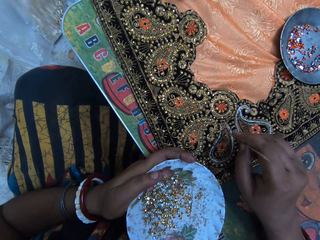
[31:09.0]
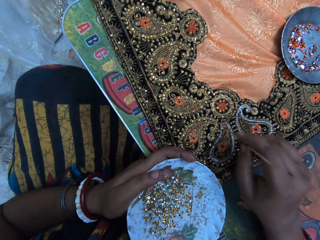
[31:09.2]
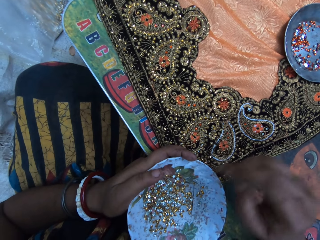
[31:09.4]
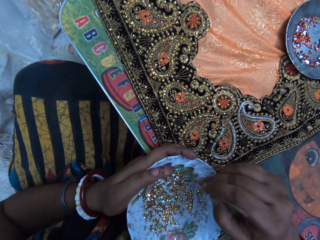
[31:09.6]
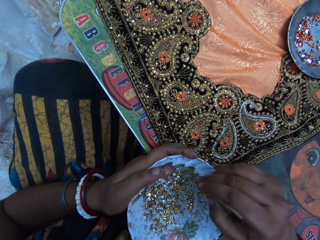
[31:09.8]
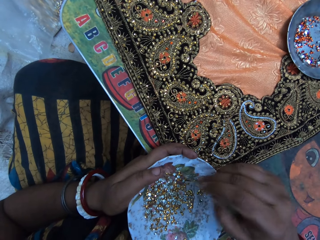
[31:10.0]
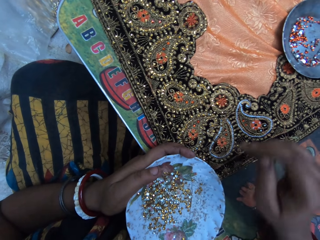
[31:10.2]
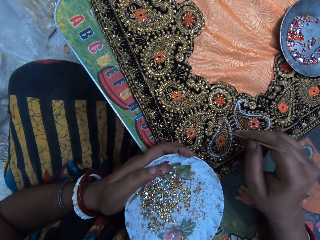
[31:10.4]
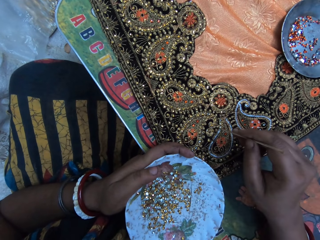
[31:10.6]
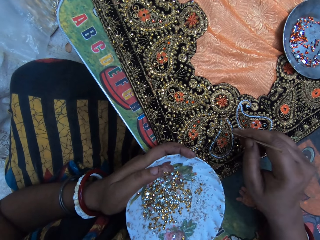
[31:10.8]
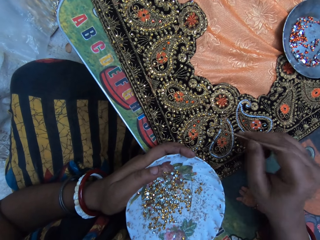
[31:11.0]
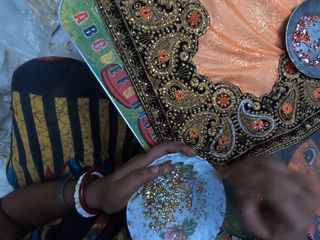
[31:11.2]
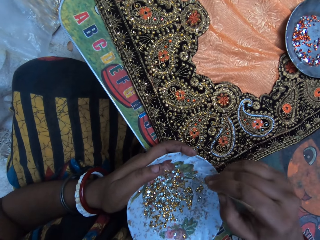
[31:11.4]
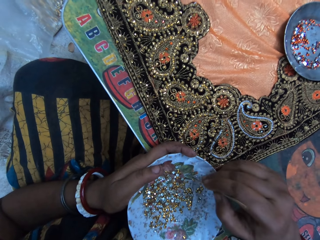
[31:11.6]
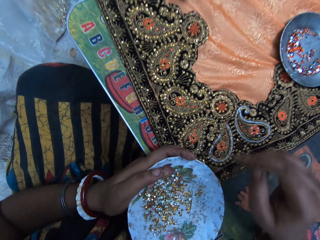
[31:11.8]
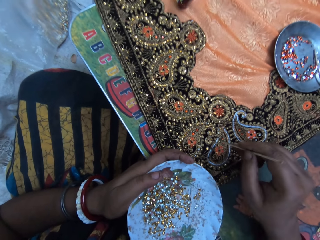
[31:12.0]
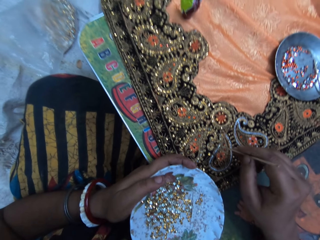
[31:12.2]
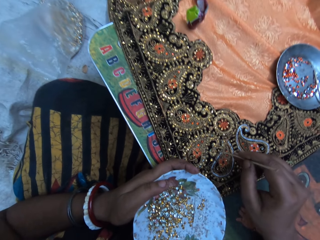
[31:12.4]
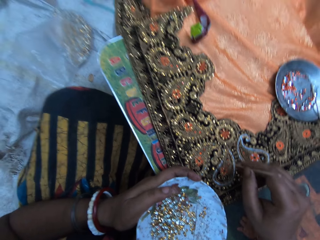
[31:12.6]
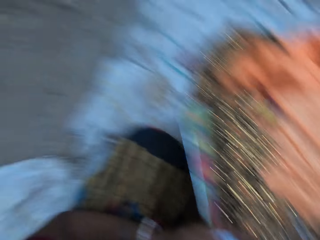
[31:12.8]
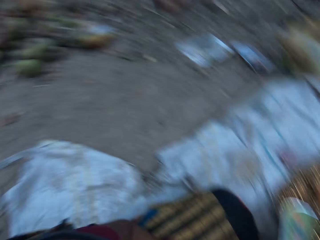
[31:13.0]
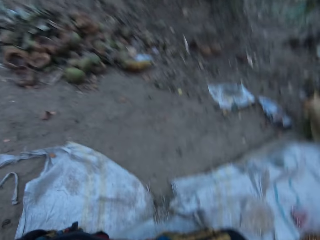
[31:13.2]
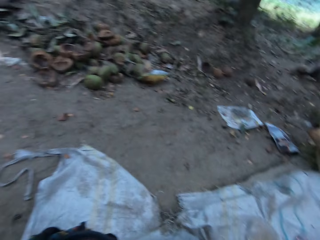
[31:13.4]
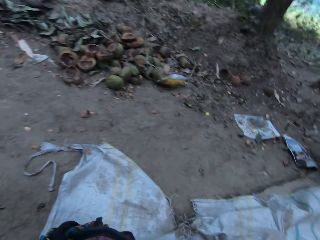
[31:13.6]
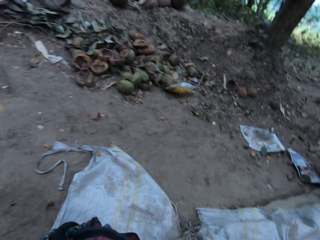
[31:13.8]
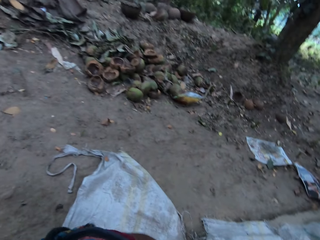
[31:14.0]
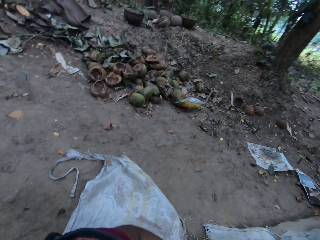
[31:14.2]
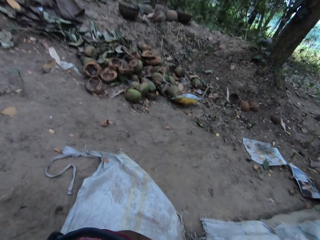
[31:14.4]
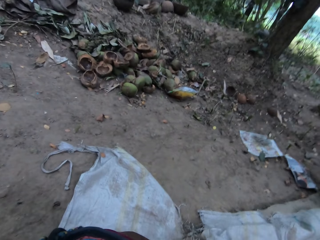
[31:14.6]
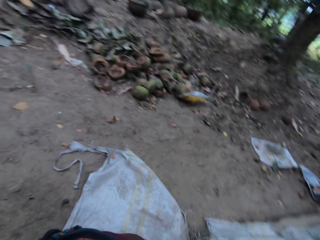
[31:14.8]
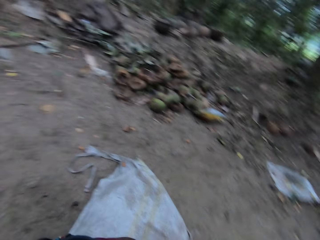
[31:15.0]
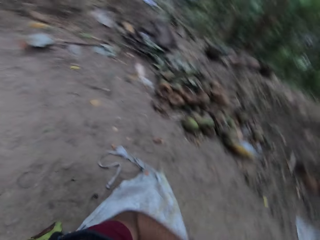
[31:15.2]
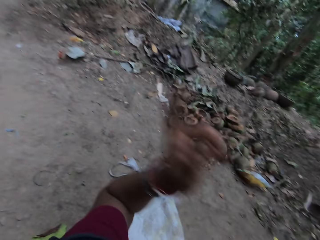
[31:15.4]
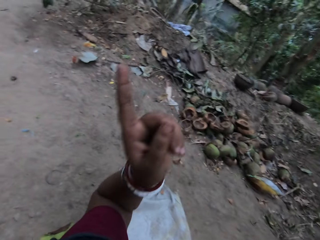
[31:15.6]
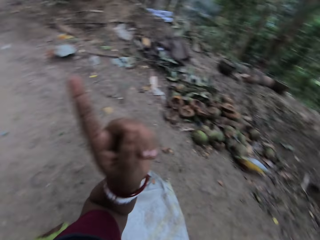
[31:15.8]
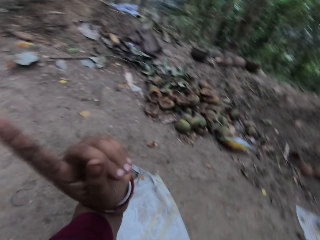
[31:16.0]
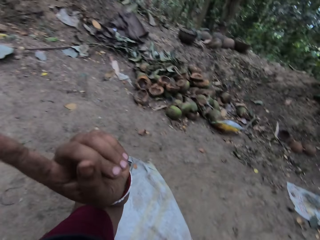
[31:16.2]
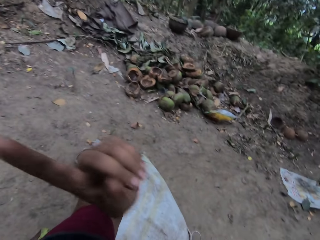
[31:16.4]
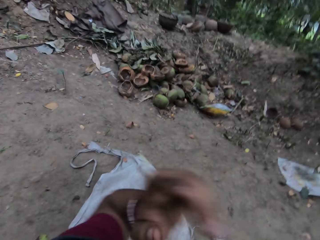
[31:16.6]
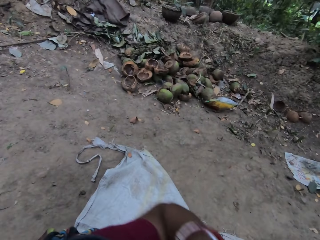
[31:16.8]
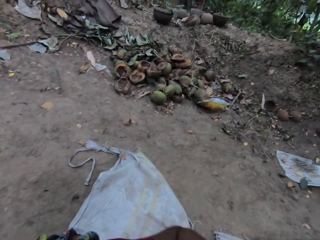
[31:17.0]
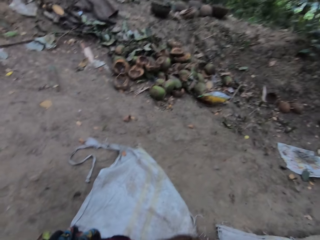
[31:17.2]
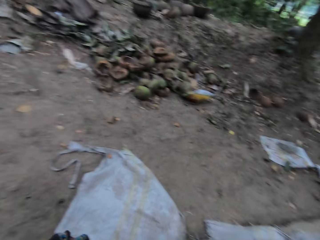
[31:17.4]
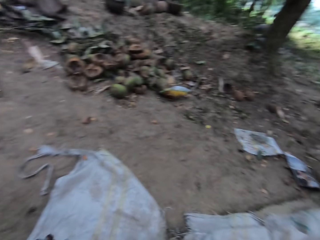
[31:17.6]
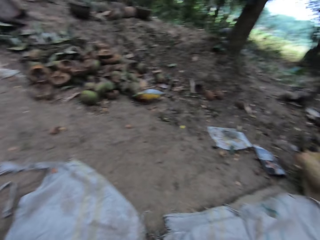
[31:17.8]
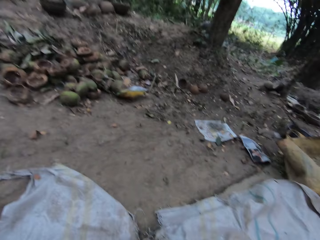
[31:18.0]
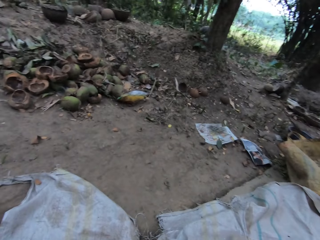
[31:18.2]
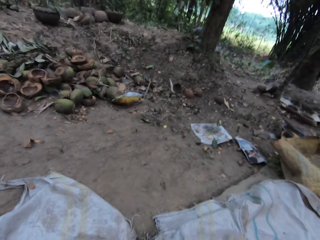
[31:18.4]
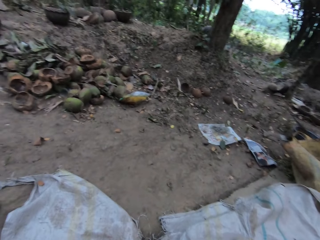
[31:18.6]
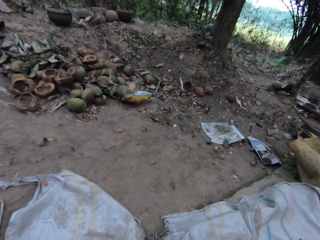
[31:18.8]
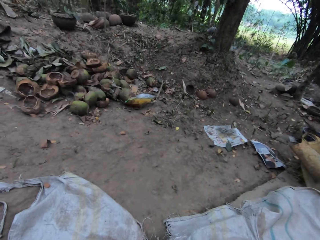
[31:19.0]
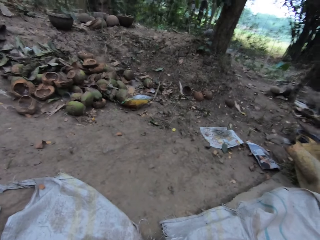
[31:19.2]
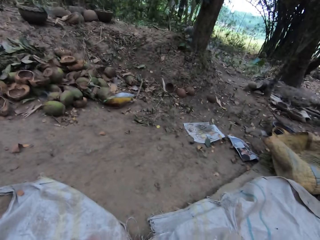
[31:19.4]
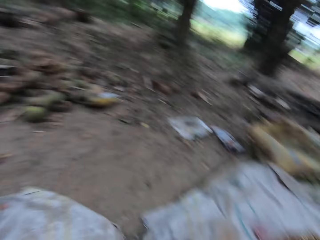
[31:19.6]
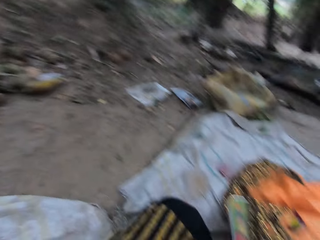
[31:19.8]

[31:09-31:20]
The camera wearer puts a bead on the sari shawl. She picks a sequin from the plate with the stick in her right hand. She places the sequin on the cloth with the stick in her right hand. She picks a sequin from the plate with the stick in her right hand. She places the sequin on the cloth with the stick in her right hand. She turns around. She gesticulates with her left hand. She points with her left hand.

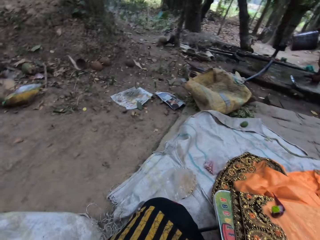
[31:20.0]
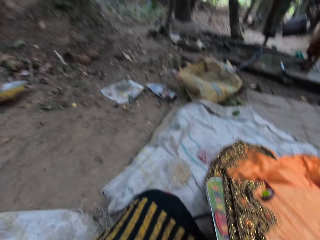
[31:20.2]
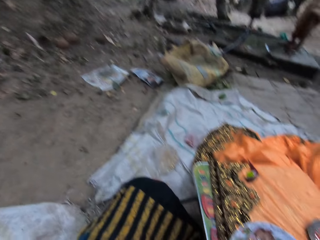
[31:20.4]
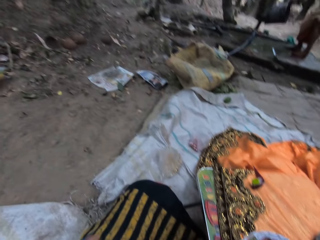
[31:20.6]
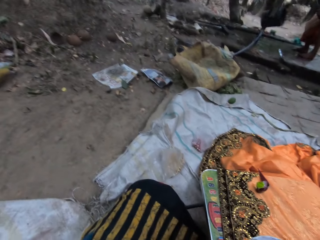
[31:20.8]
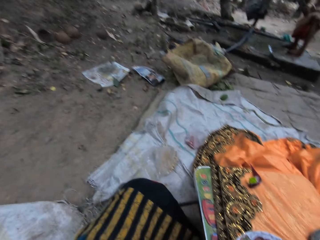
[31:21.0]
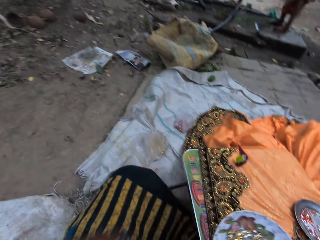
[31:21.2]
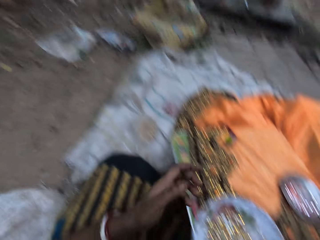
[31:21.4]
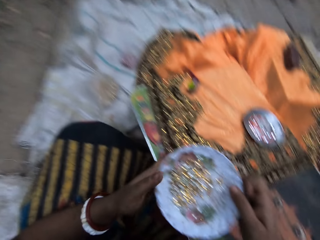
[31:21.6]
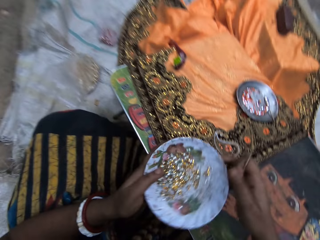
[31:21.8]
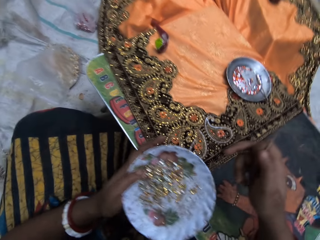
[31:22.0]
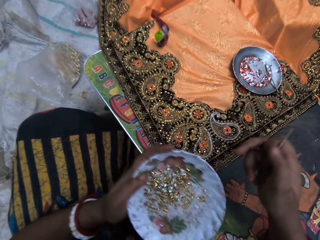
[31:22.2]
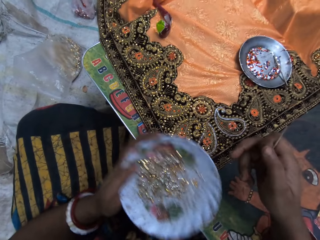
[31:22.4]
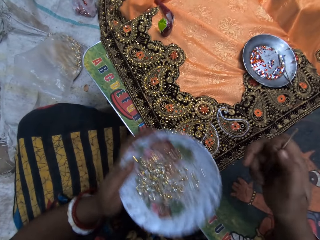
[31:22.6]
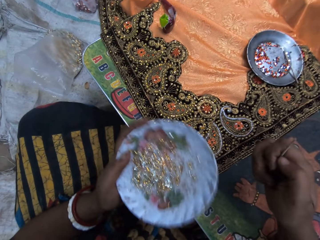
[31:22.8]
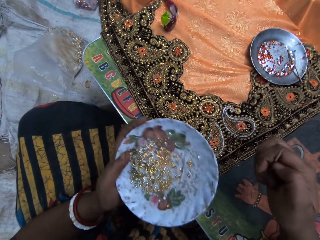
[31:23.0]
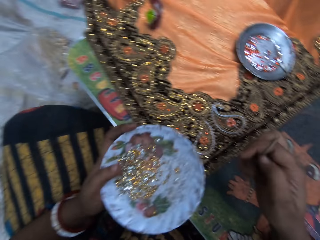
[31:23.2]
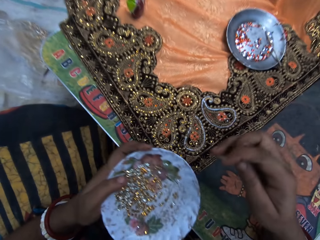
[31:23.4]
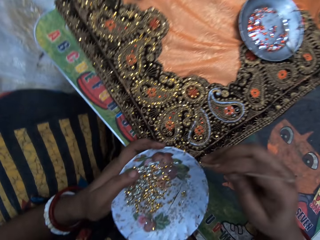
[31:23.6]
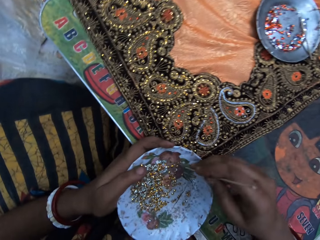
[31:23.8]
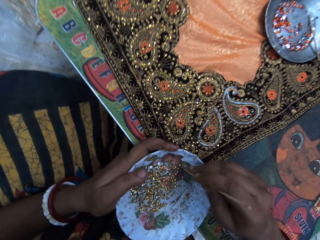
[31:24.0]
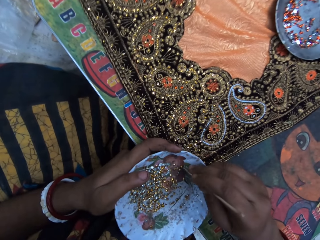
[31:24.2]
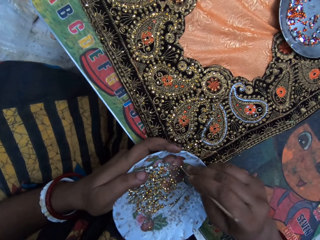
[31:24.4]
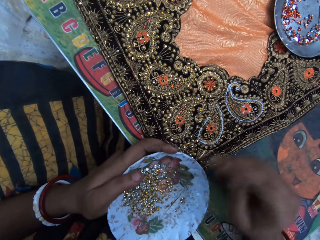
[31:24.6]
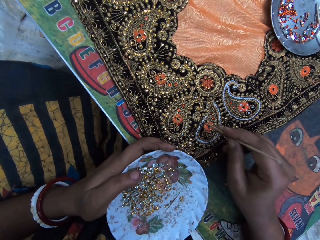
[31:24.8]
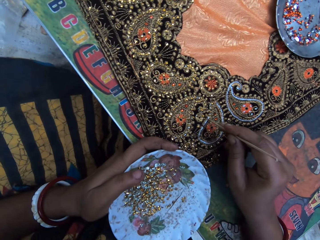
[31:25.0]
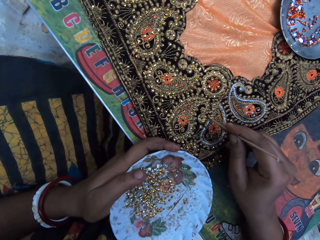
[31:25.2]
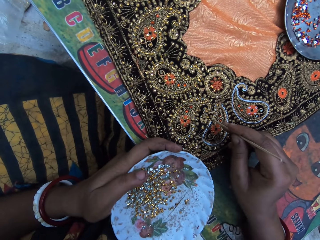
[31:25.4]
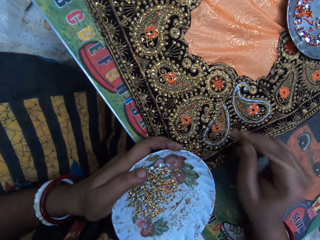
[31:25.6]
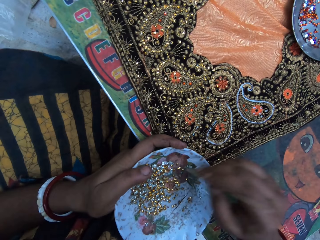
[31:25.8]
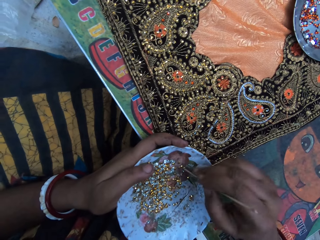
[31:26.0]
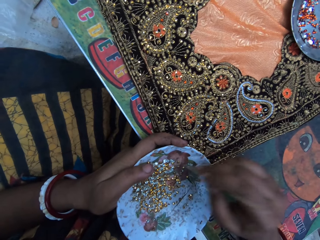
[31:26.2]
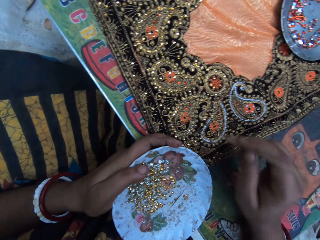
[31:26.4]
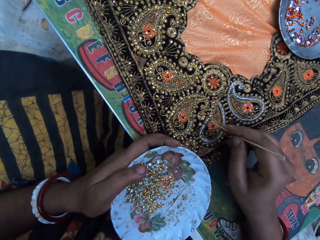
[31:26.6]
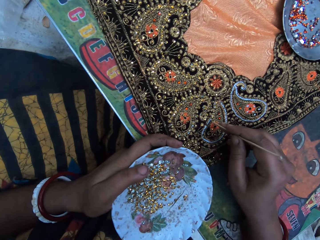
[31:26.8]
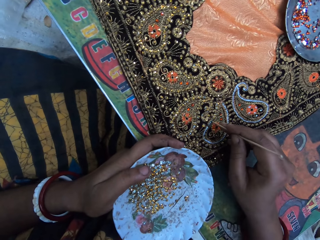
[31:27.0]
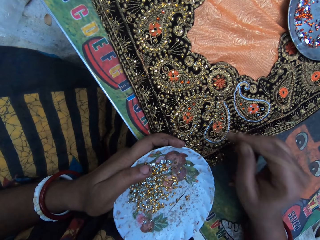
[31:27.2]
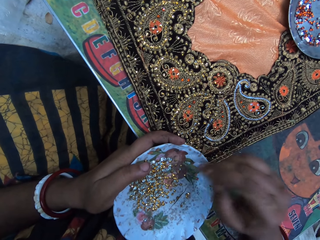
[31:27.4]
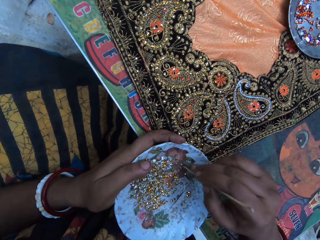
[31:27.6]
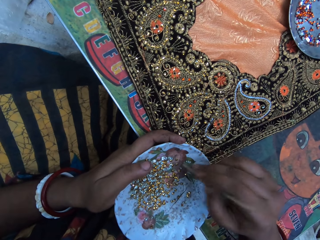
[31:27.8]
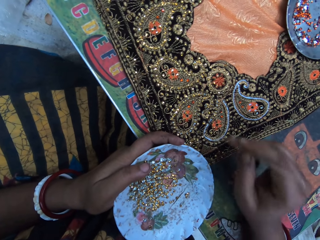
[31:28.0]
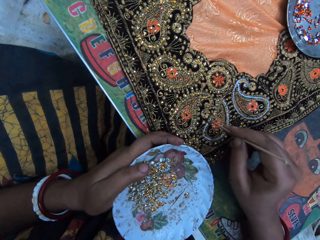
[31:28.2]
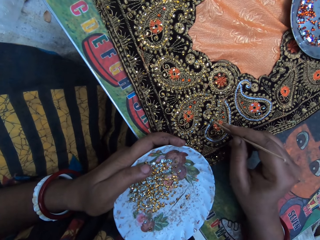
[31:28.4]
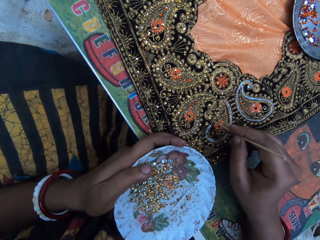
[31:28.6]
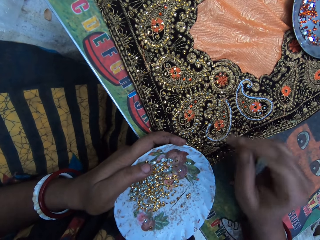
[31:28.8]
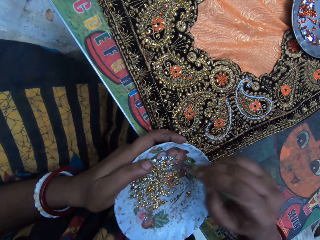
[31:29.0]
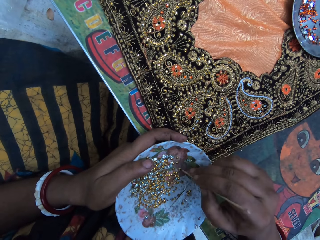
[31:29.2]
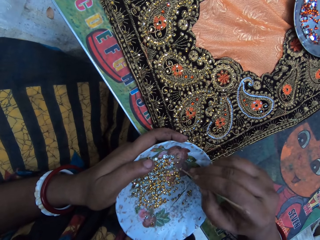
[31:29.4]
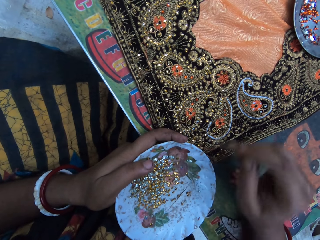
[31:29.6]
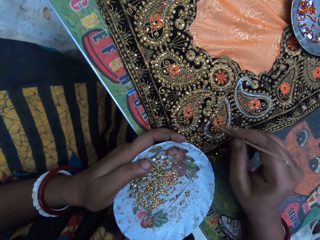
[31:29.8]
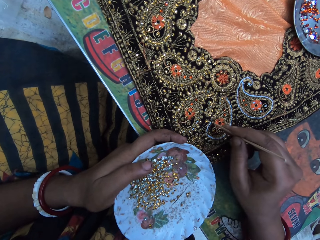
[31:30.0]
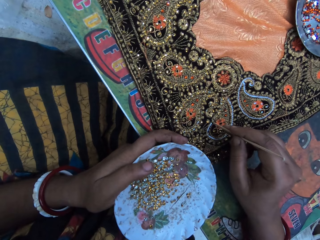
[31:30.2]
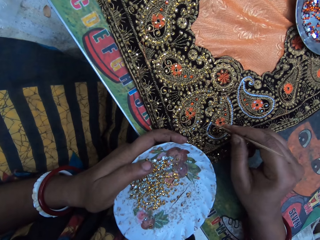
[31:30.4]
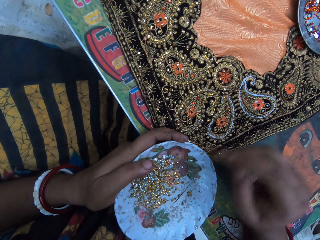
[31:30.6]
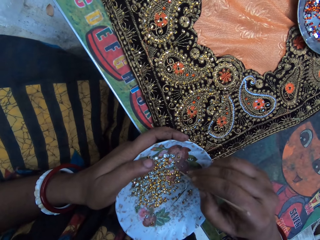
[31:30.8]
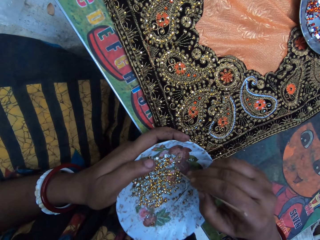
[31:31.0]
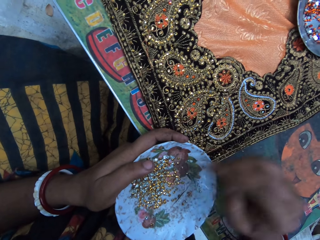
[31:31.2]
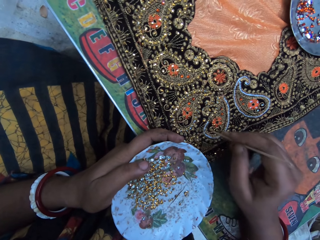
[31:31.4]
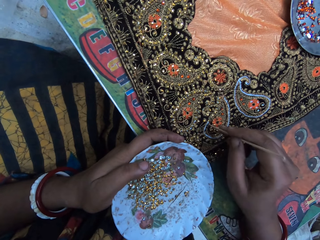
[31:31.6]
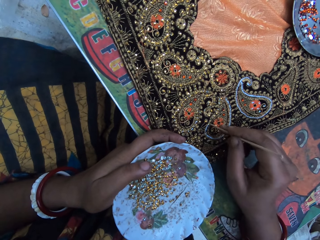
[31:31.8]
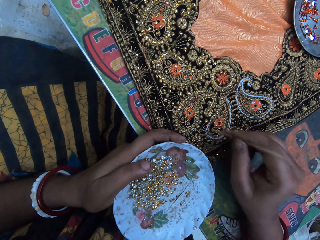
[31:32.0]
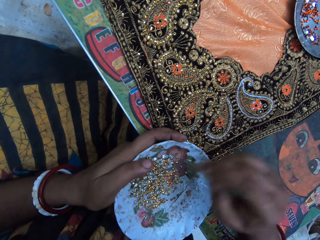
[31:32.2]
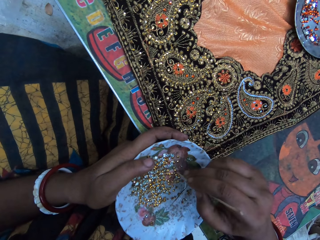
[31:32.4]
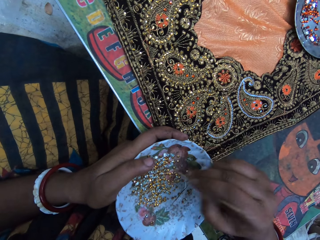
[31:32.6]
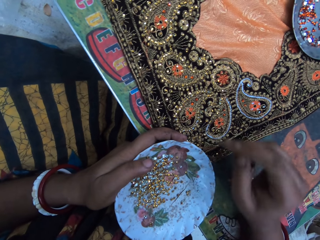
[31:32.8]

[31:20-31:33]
The camera wearer passes the plate in her right hand to her left hand. She turns around. She shakes the plate in her left hand. She arranges embroidery stones from the plate of embroidery stones in her left hand on the fabric on the table with the picker in her right hand. She picks a bead from the bowl. She picks a bead from the bowl and puts beads on the fabric. She picks a bead from the bowl and puts beads on the fabric. She picks a bead from the bowl and puts beads on the fabric. She picks a bead from the bowl and puts beads on the fabric. She picks a bead from the bowl.
